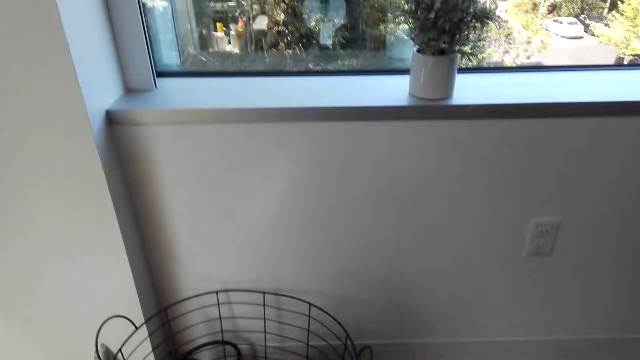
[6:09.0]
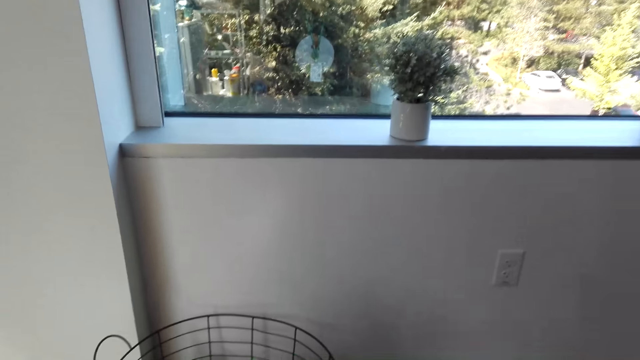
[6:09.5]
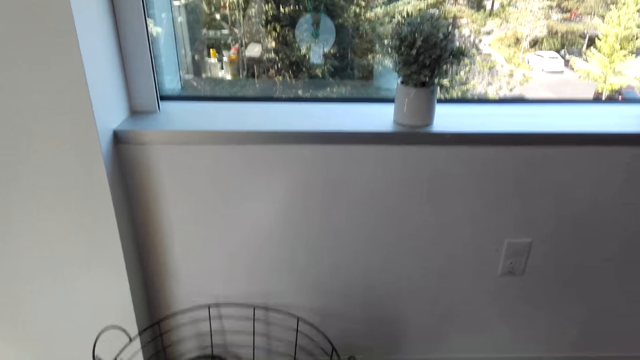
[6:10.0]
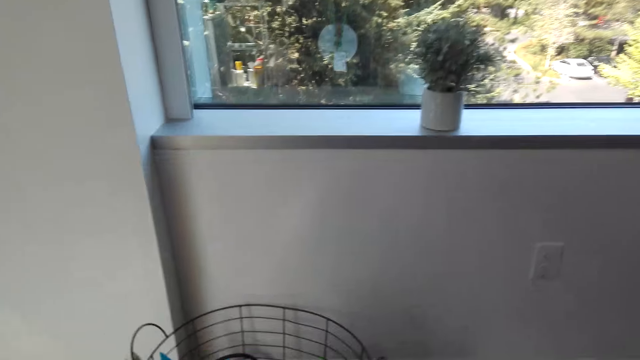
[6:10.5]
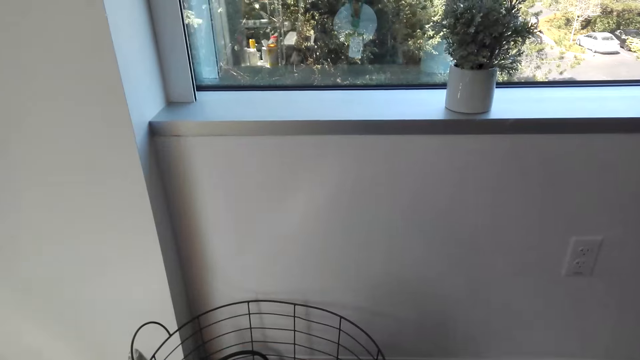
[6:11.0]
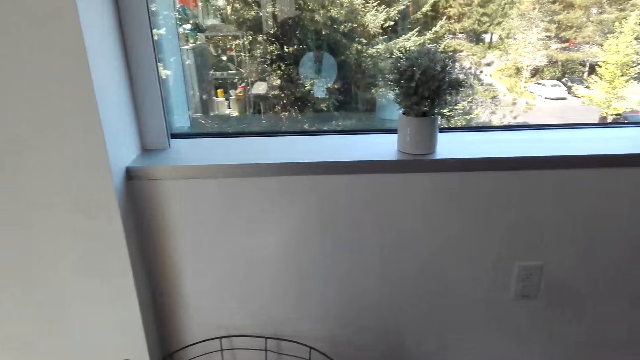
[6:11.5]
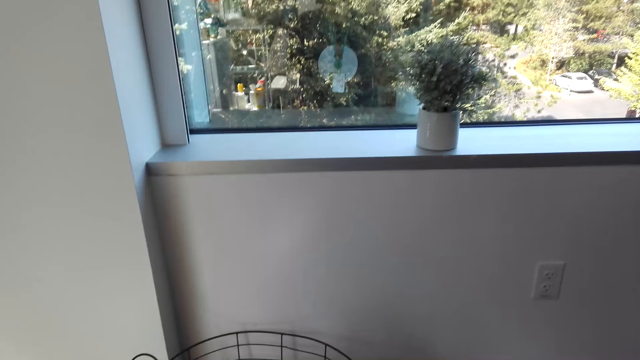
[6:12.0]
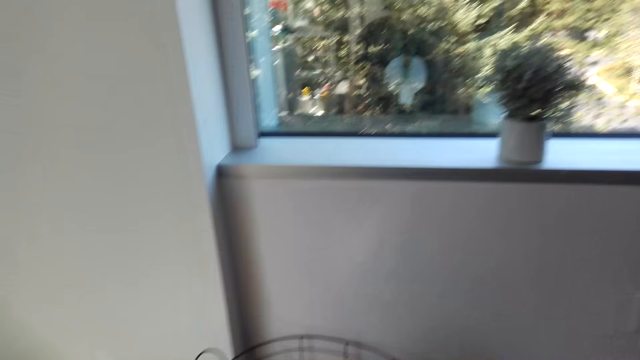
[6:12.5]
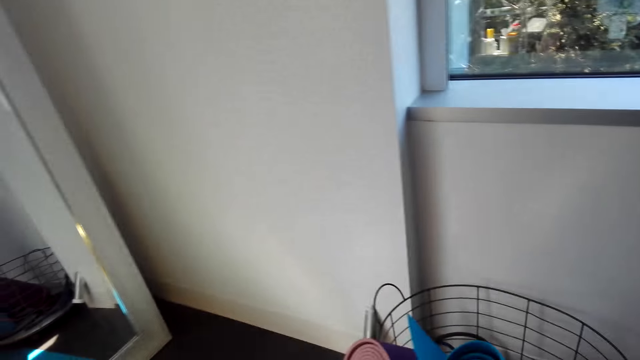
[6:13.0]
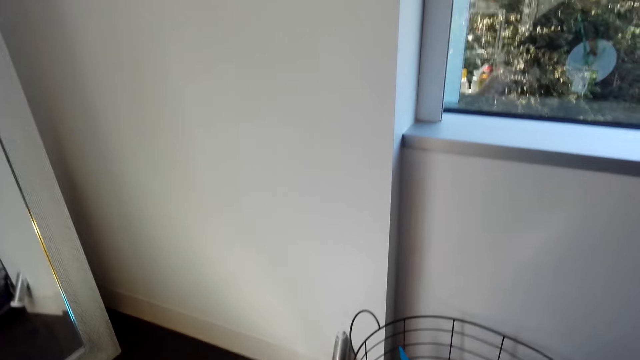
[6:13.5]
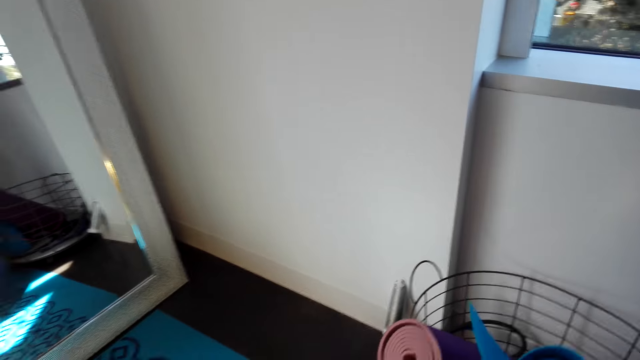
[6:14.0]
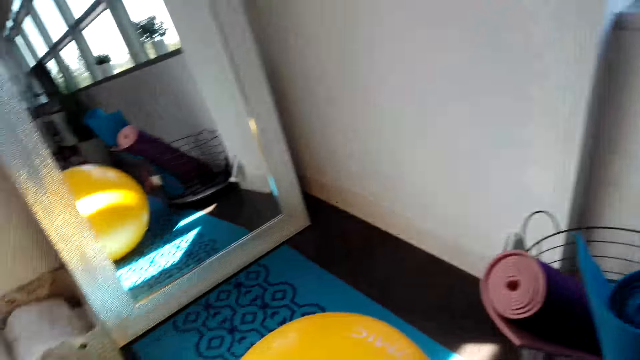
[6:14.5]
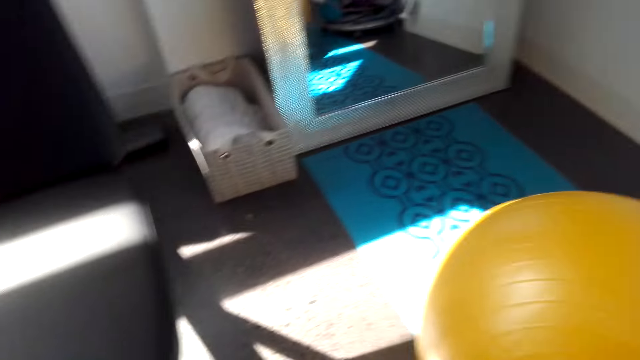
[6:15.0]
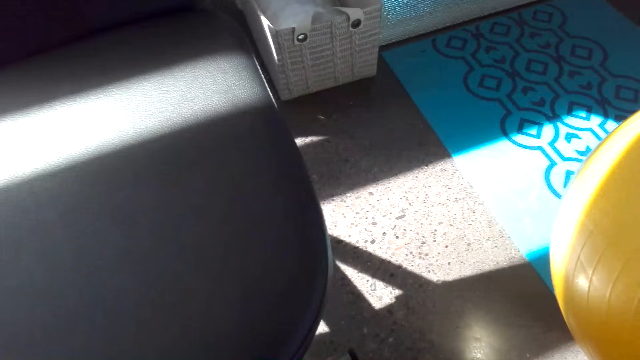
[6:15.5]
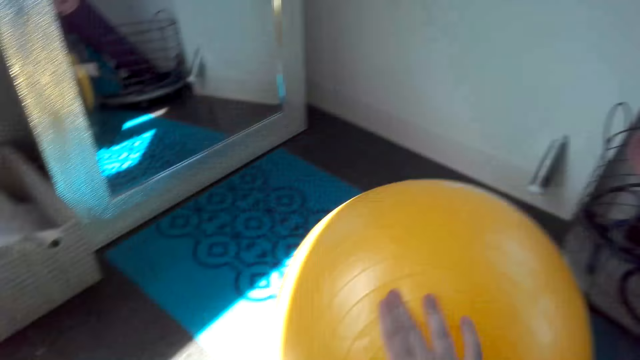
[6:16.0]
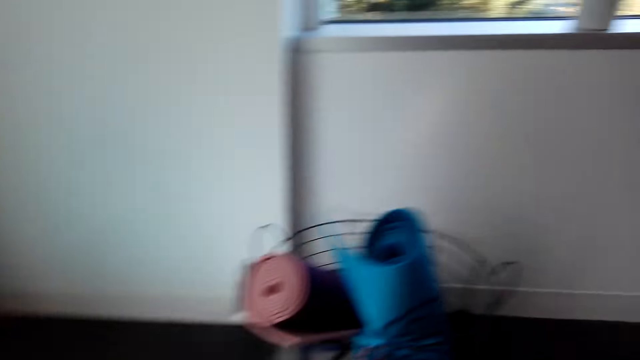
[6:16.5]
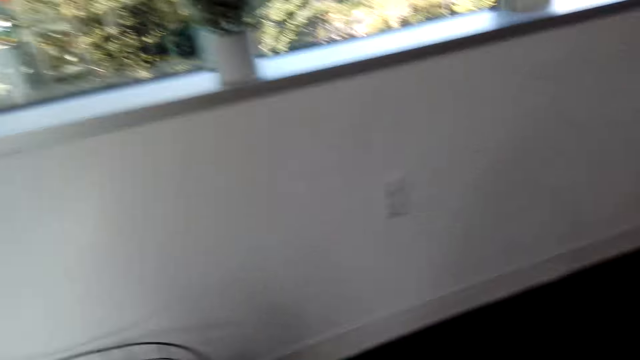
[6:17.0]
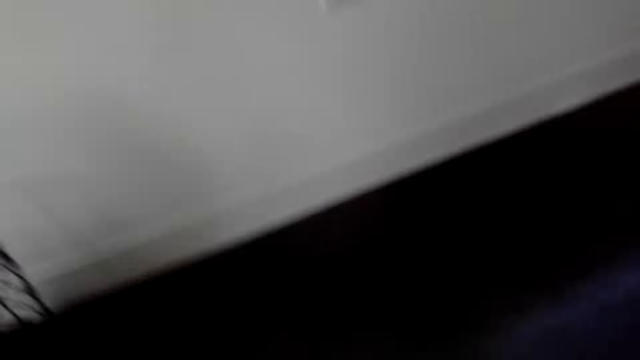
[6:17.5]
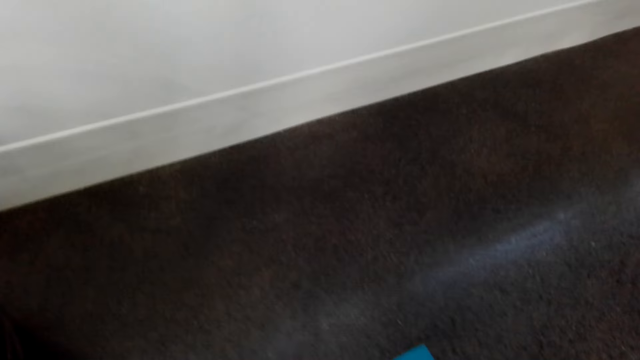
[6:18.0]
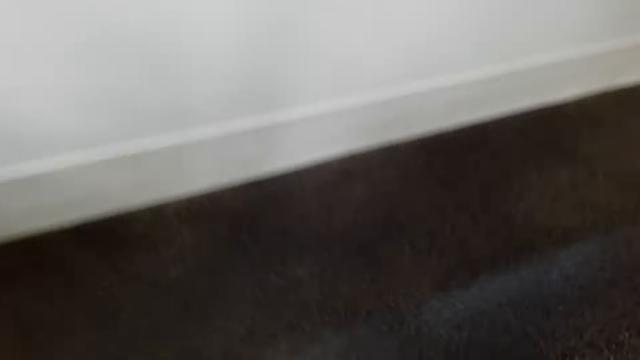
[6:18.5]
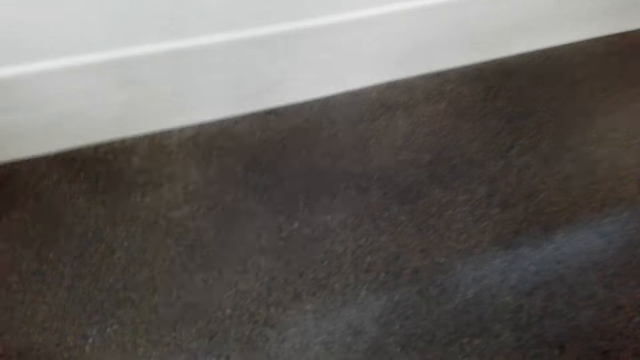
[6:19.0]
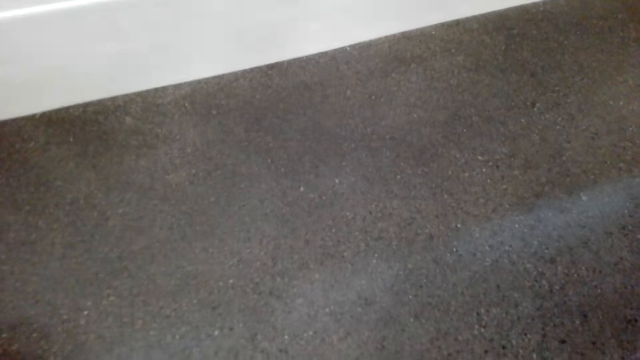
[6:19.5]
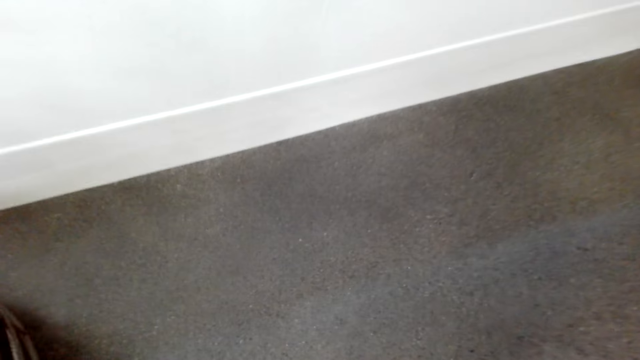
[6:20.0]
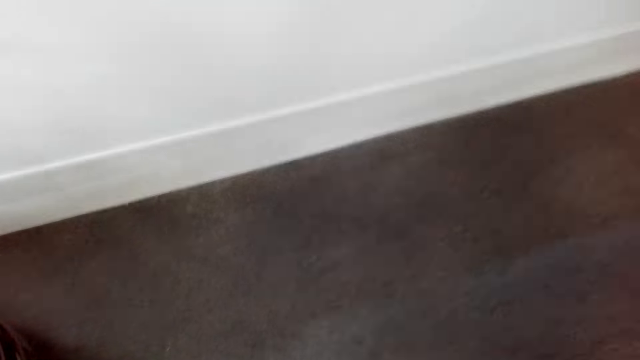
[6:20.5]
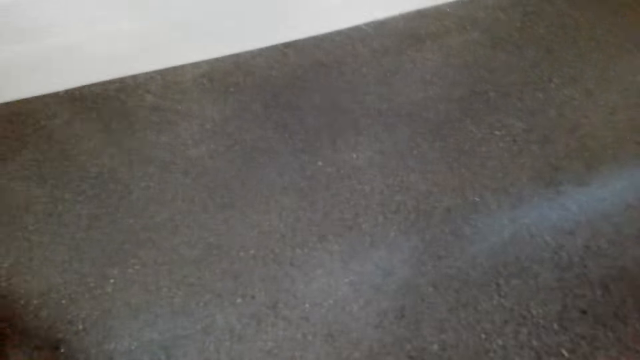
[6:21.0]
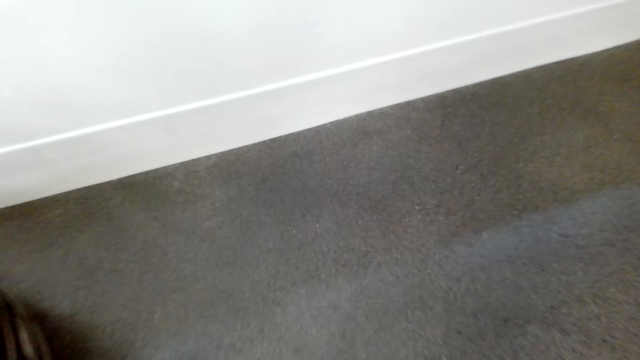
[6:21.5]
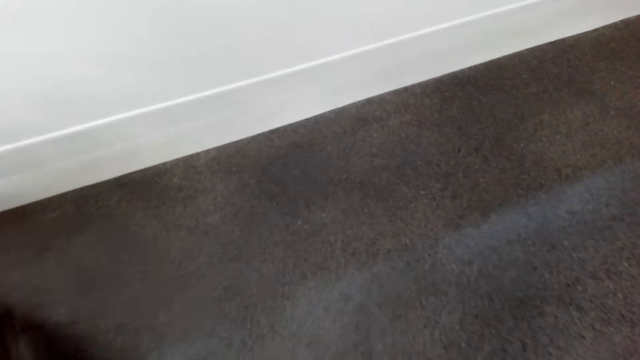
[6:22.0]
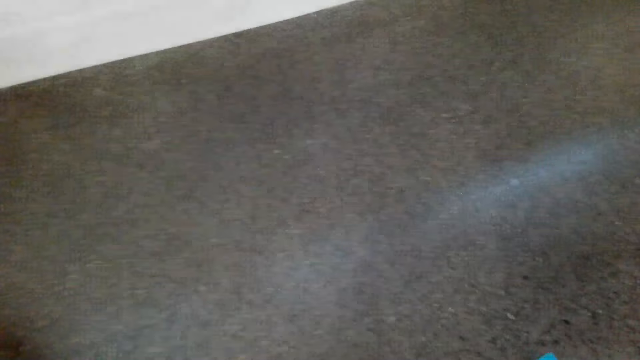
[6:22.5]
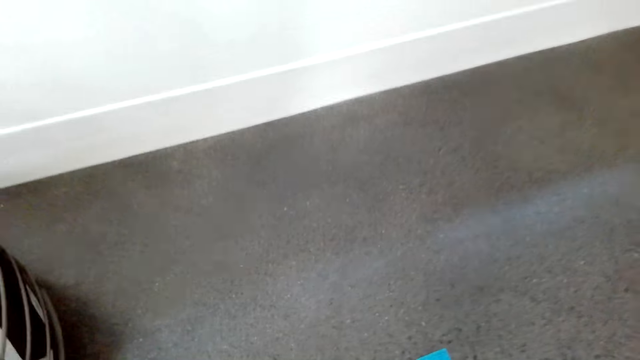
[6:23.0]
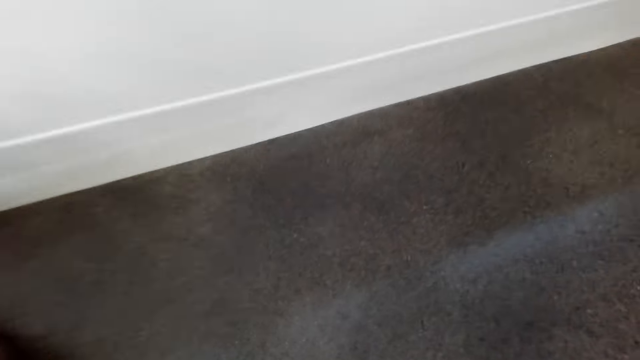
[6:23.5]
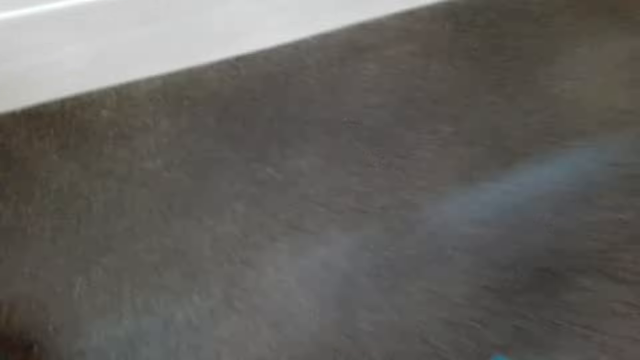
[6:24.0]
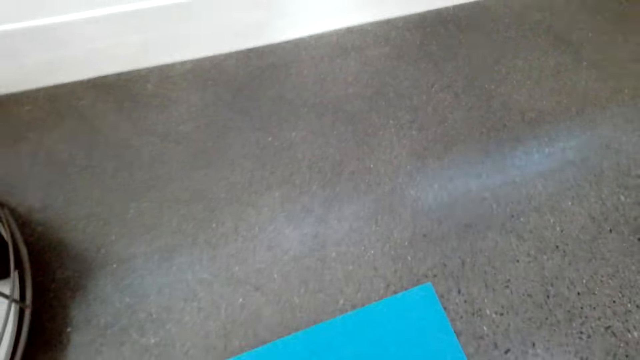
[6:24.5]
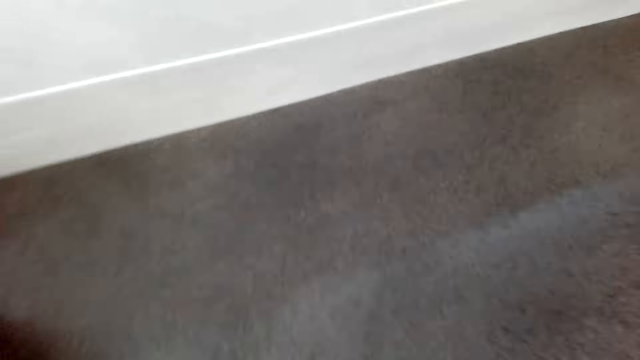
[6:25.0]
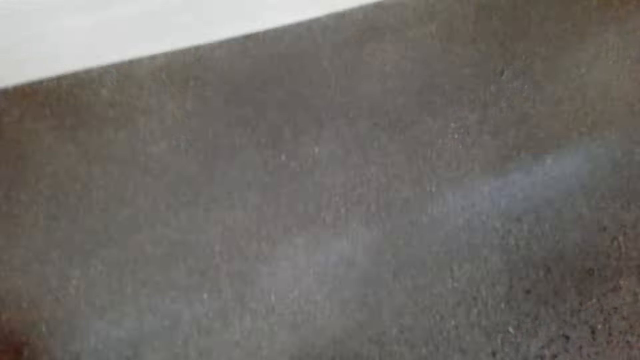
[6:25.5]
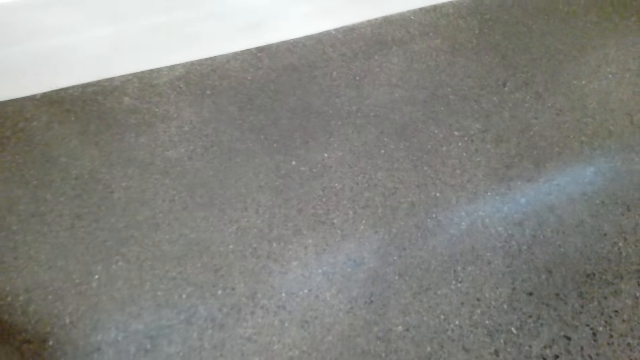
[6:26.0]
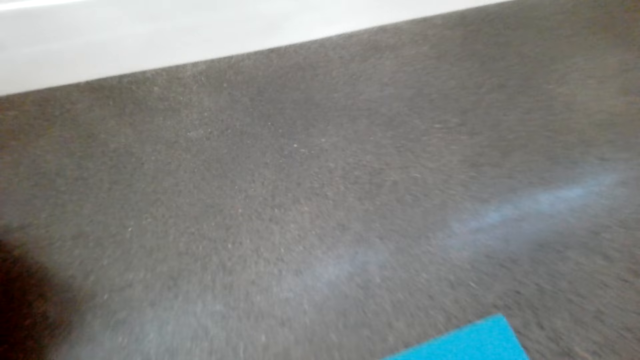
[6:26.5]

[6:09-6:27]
The camera wearer picks up a gym ball. They do body workouts. They look down.

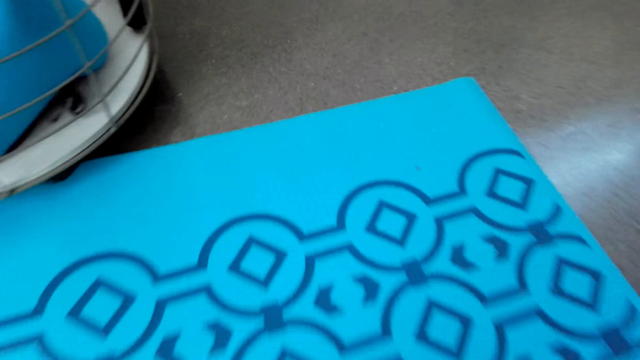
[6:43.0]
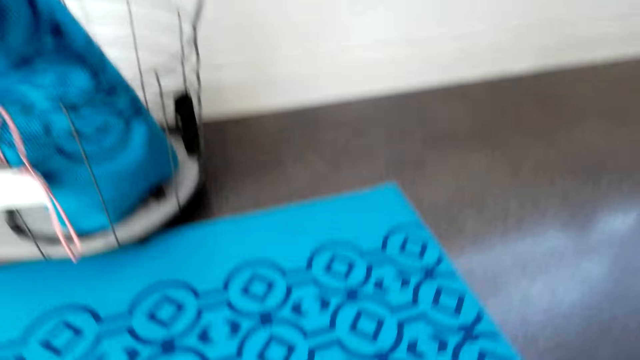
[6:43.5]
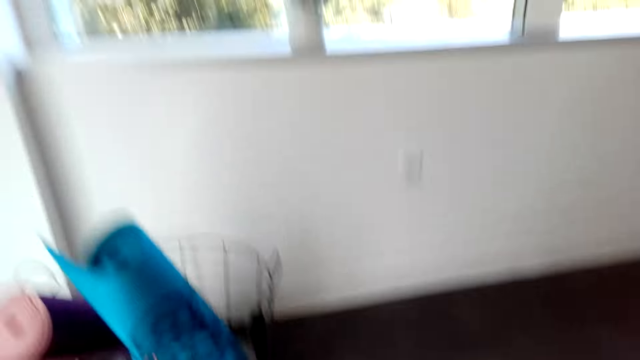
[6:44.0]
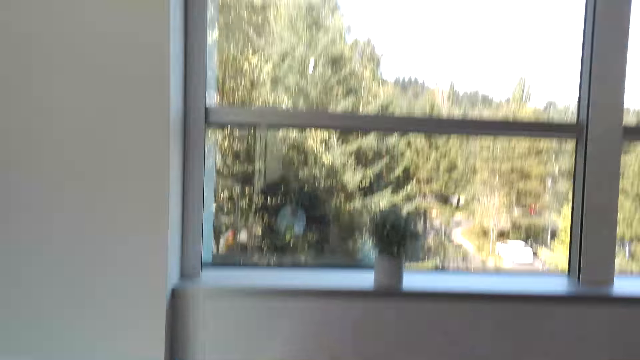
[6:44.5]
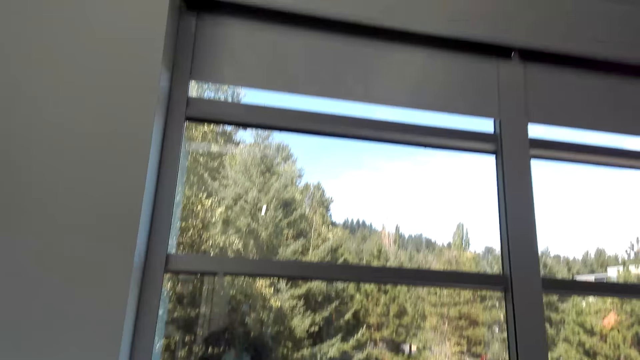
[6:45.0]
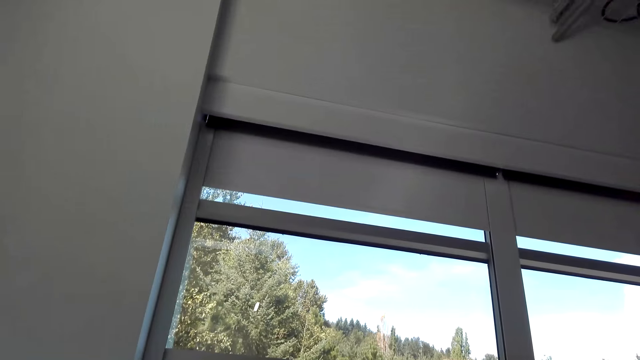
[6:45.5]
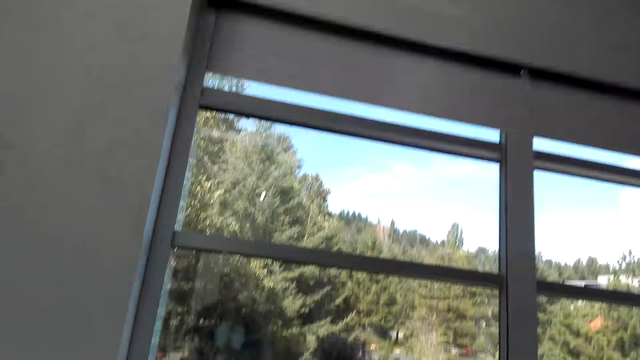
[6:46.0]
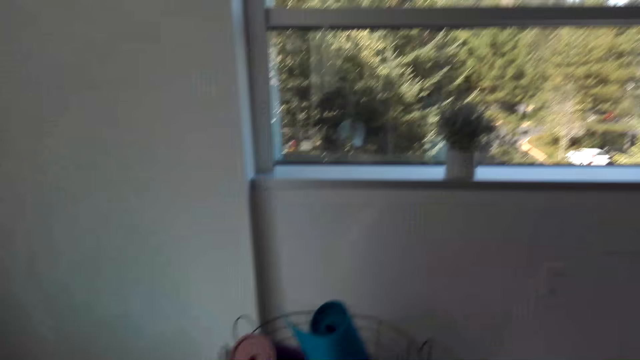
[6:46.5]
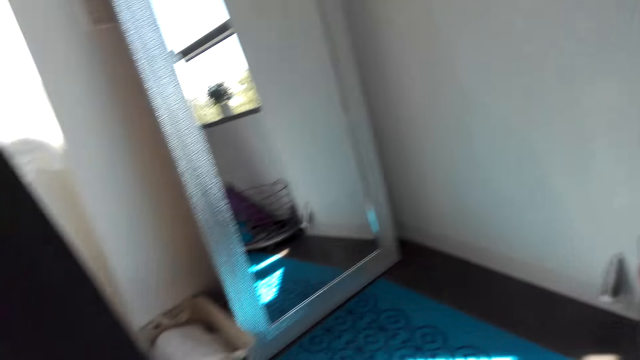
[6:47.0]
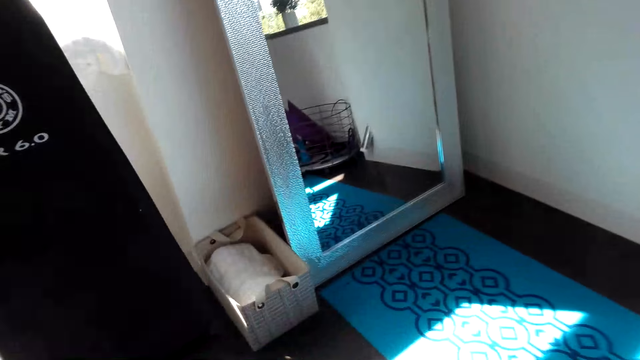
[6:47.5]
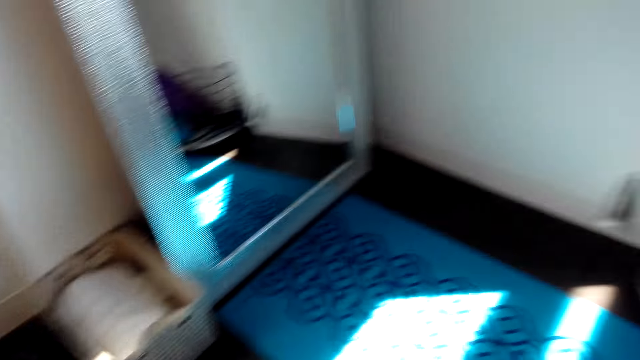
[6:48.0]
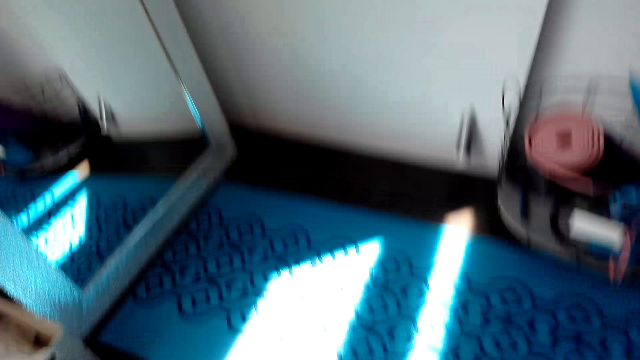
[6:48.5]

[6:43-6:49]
The camera wearer looks around.
